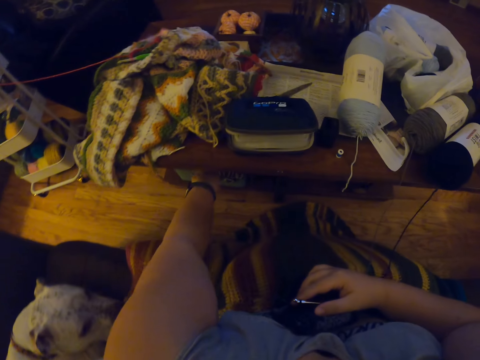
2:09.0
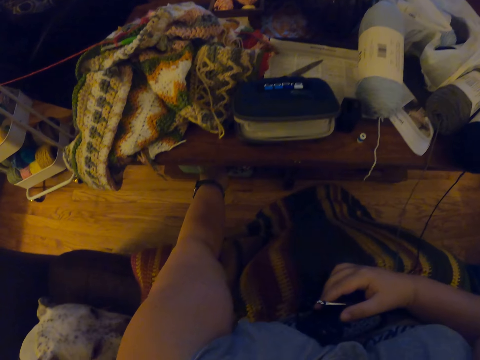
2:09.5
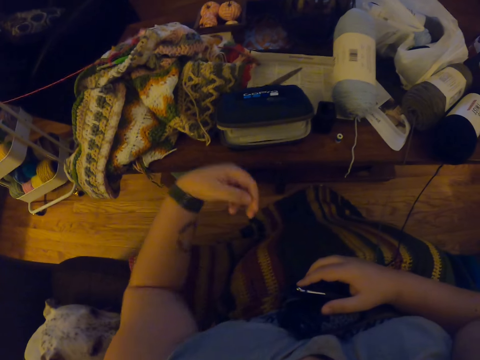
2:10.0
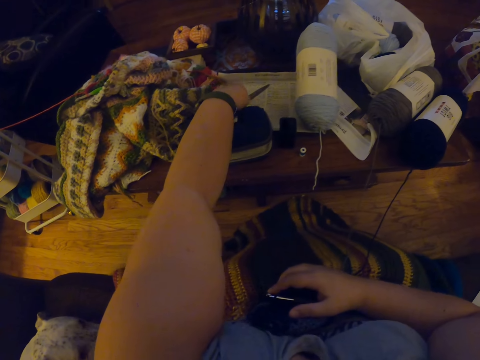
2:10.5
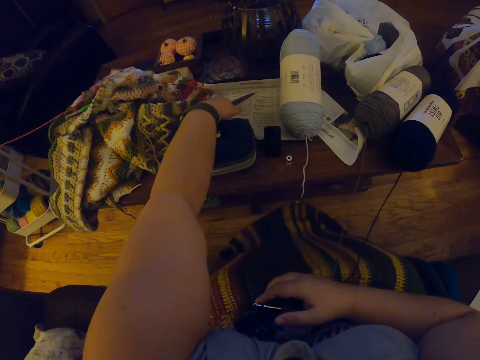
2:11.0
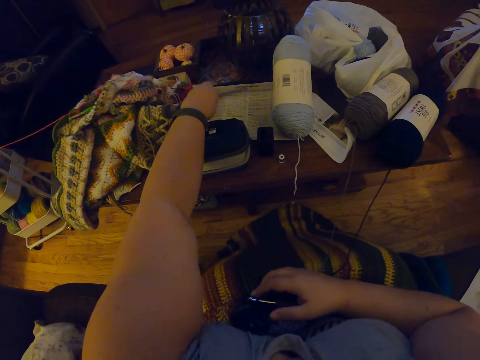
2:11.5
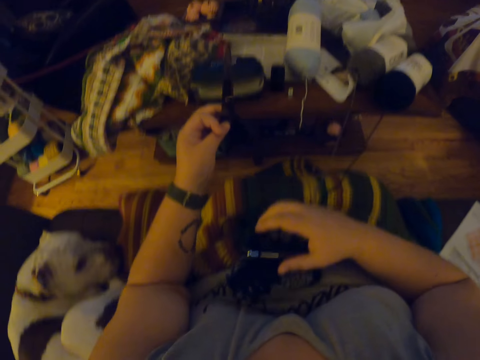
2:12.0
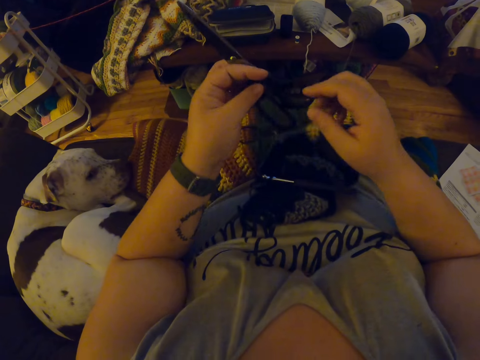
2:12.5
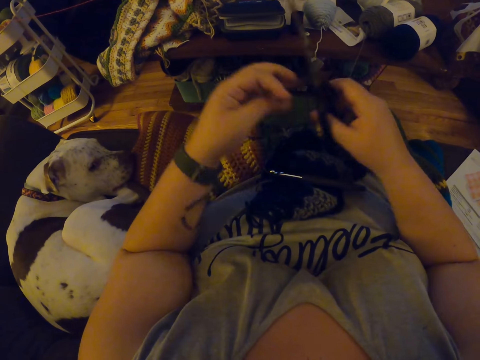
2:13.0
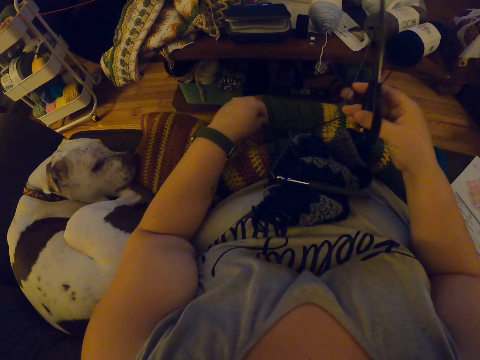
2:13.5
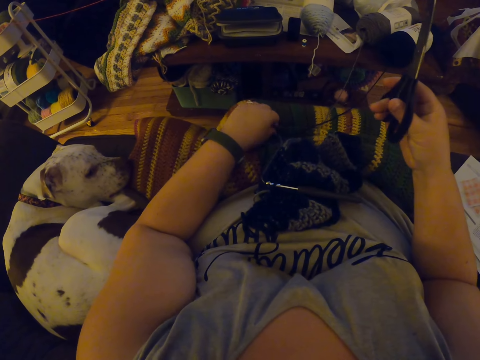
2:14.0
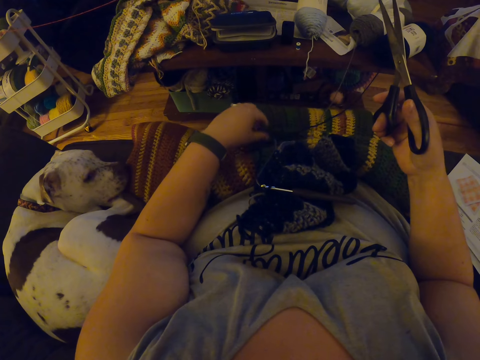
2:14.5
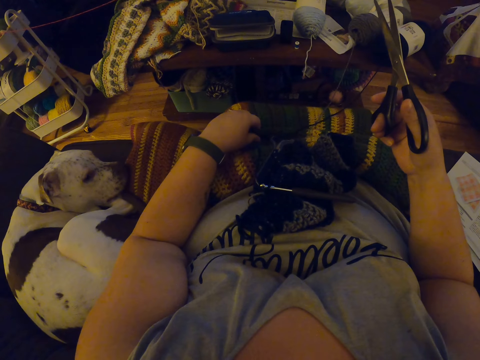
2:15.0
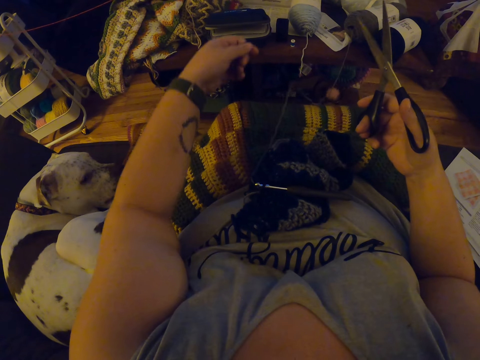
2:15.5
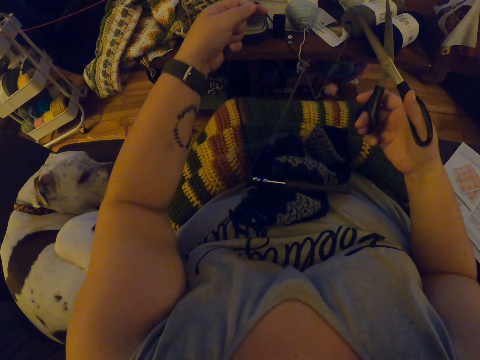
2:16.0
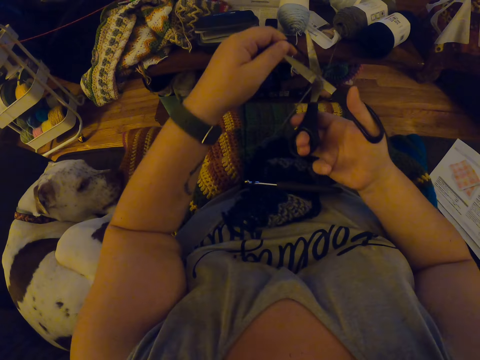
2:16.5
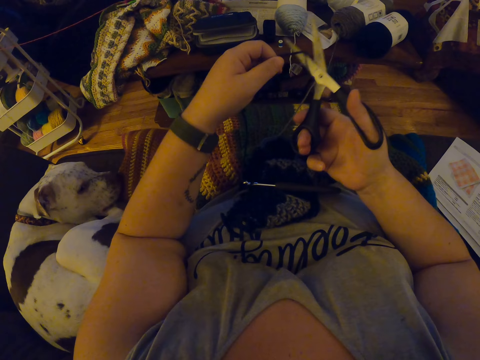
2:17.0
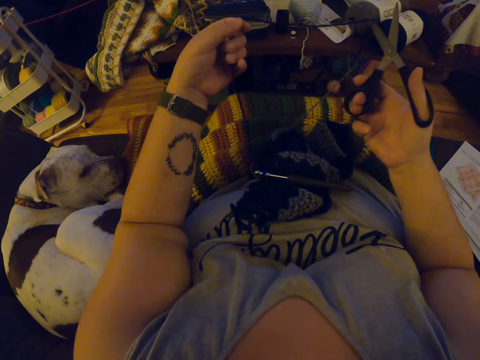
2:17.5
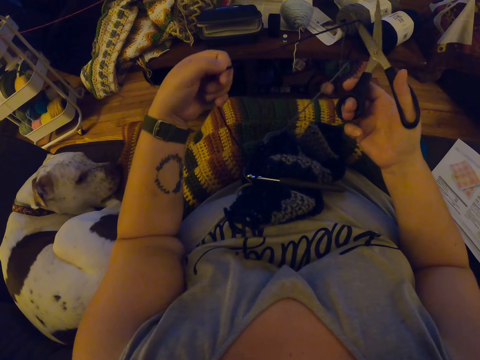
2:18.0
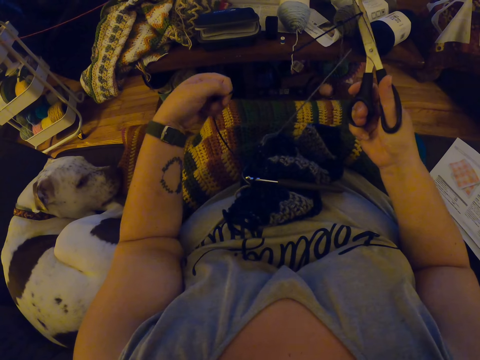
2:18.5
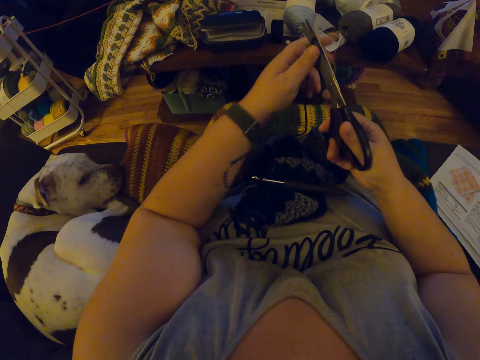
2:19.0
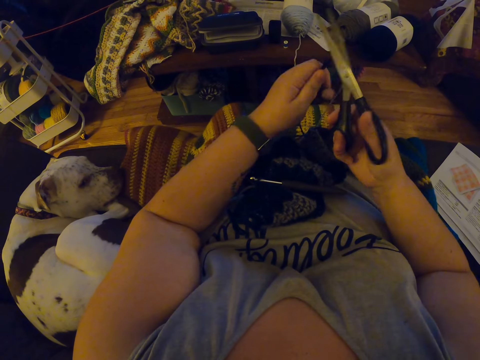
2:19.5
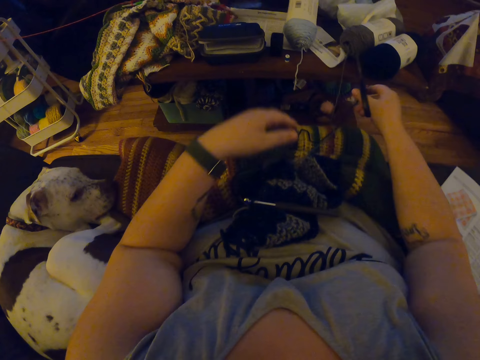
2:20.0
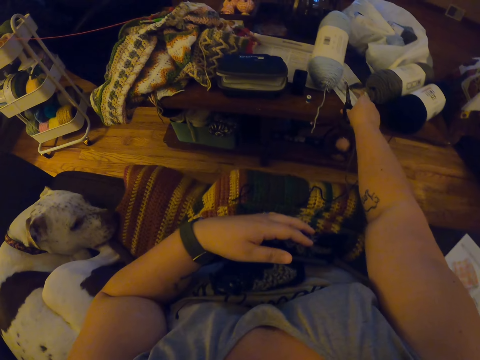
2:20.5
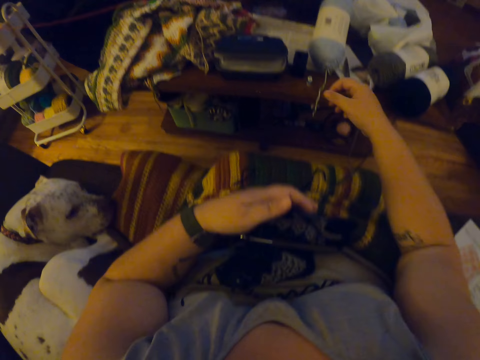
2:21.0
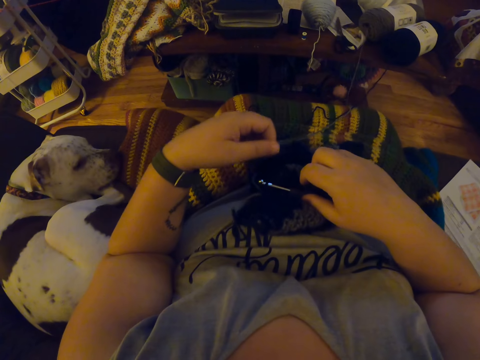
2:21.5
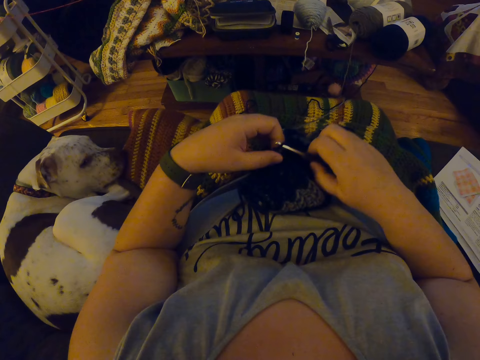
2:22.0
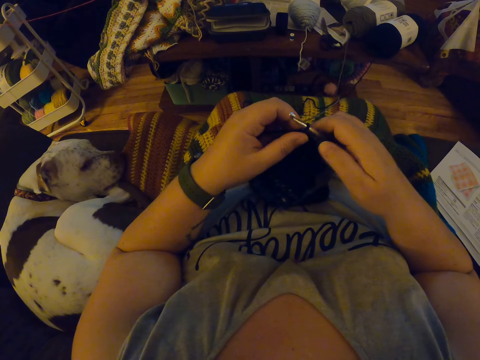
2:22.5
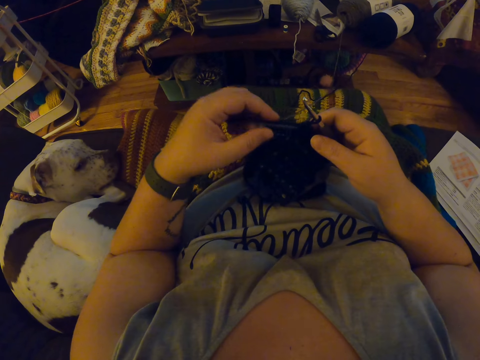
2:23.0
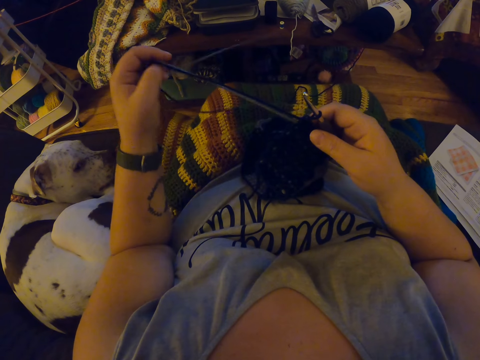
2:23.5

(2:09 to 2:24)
The camera wearer touches a crochet toolkit underneath the table with her left hand. She picks up a scissors from the table with her left hand. She passes the scissors to her right hand. She holds the scissors with the right hand. She picks up a yarn from her lap with her left hand. She pulls the yarn. She places the scissors close to the yarn. She adjusts the yarn with her left hand. She drops the yarn. She cuts the yarn with the scissors. She drops the scissors on the table with her right hand. She picks the fabric. She pulls a yarn.

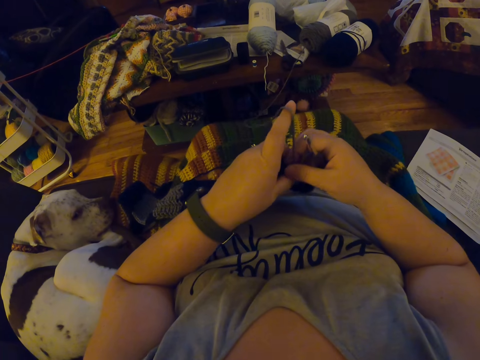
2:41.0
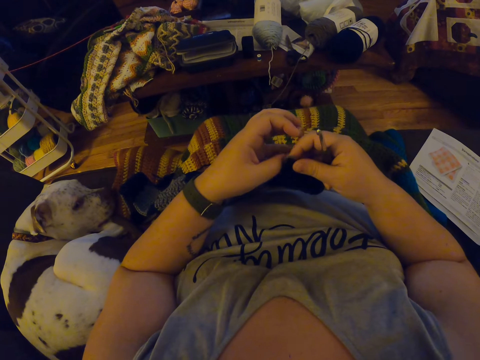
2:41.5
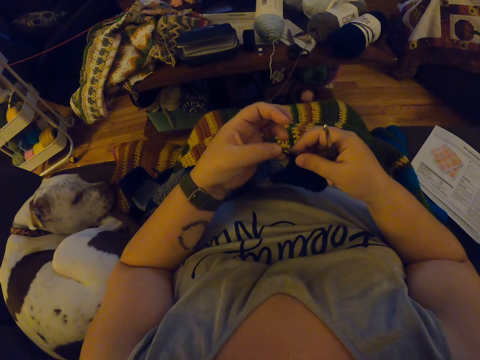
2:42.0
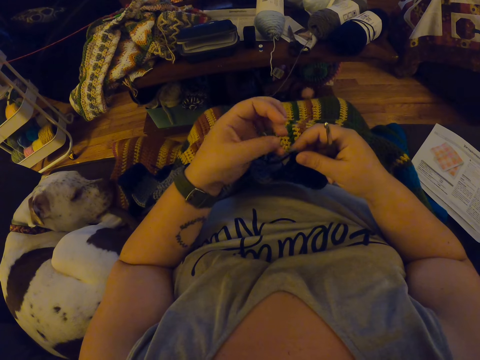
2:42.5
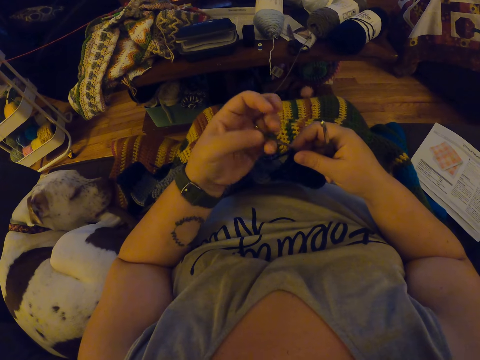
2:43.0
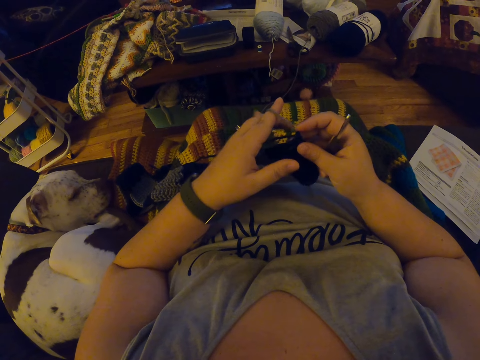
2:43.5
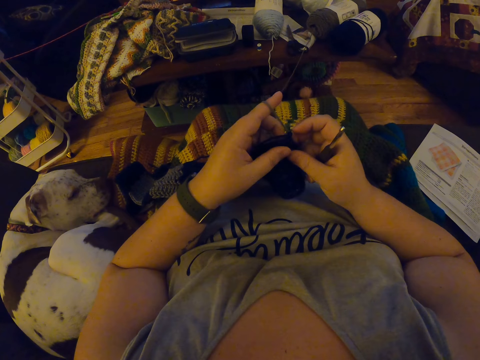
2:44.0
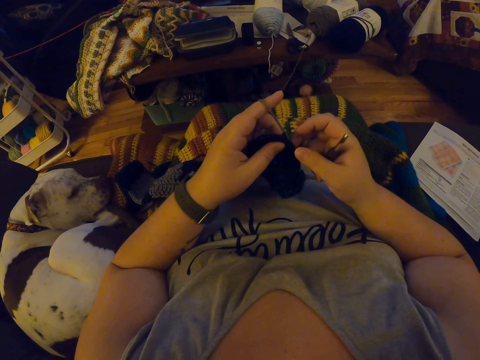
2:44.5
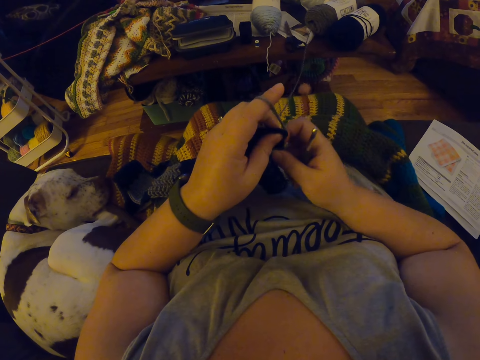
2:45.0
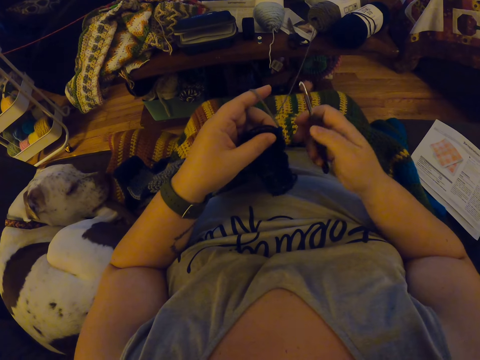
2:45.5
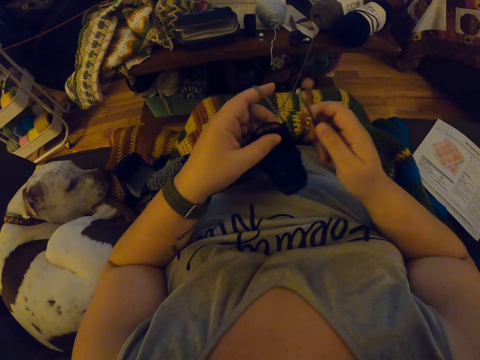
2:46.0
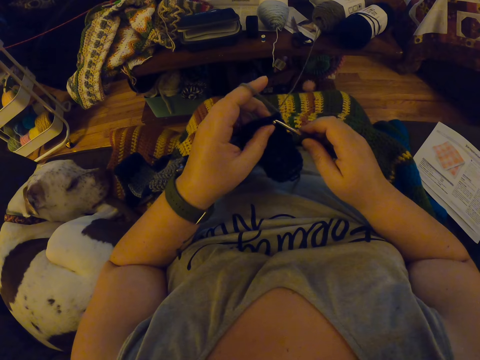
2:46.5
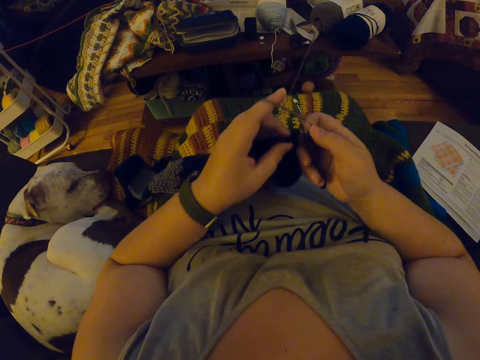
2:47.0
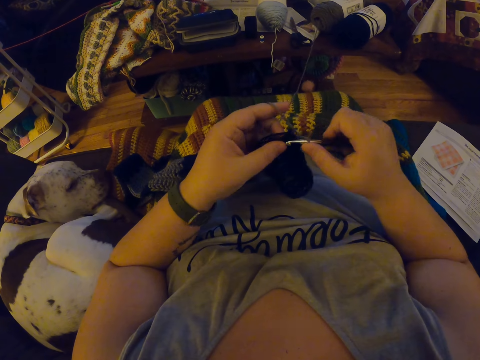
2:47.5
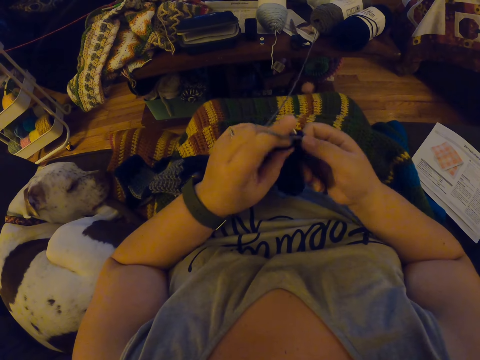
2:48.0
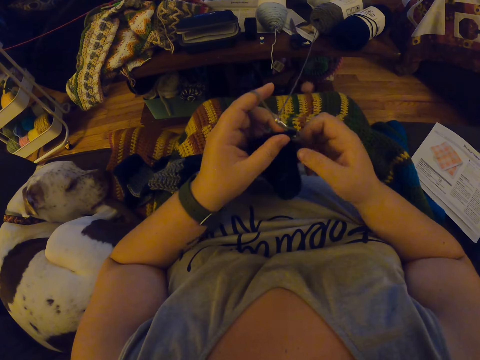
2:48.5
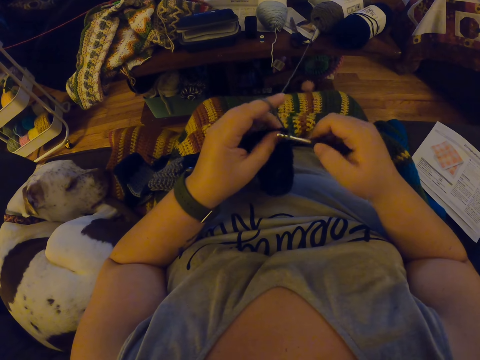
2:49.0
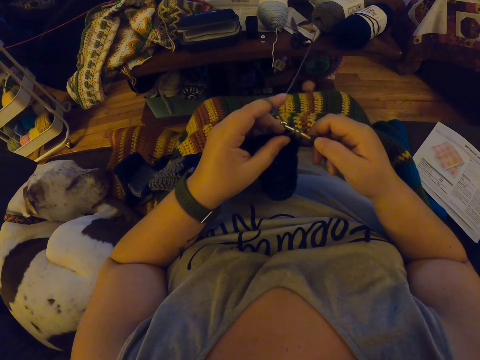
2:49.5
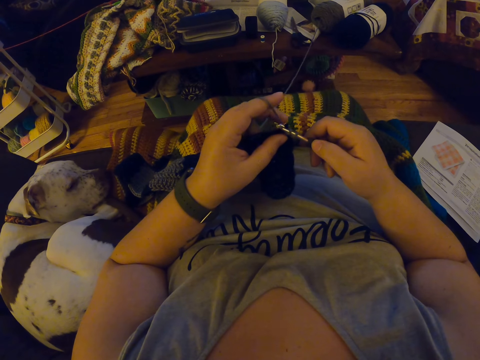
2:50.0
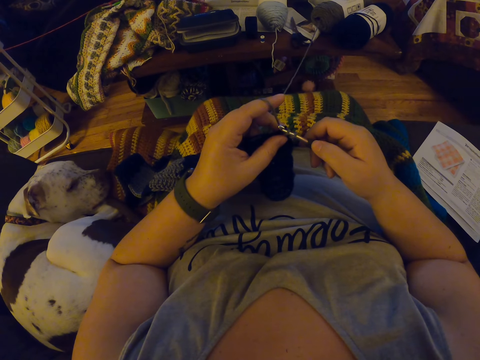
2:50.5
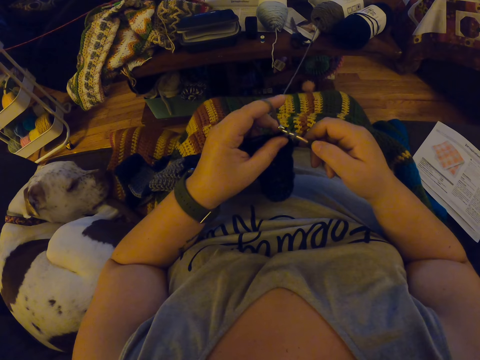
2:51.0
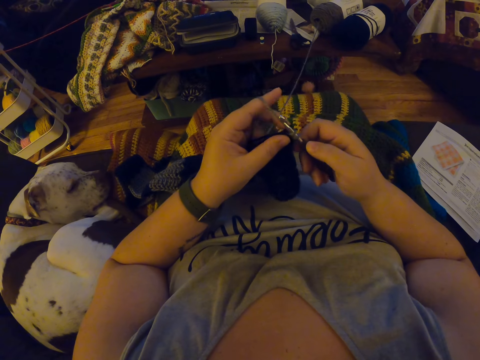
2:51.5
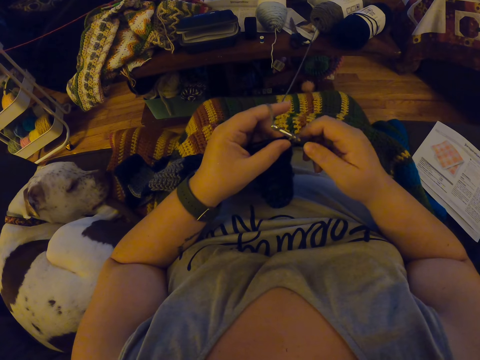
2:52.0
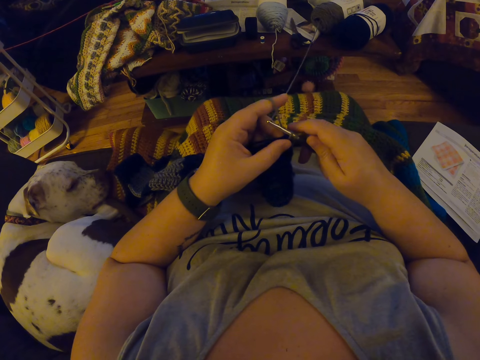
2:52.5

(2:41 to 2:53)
The camera wearer holds the fabric on the left hand. She winds a yarn on her finger. She crochets the fabric with the yarn.
